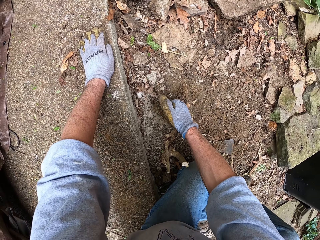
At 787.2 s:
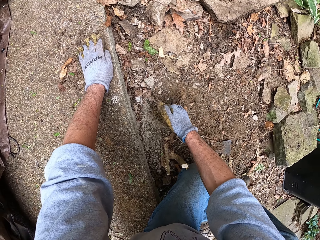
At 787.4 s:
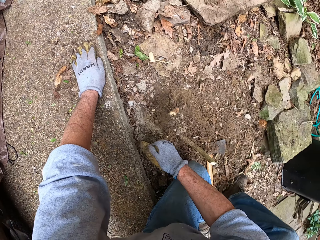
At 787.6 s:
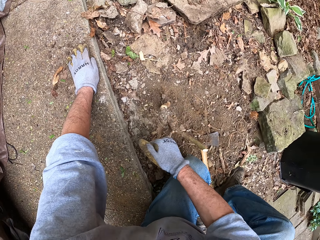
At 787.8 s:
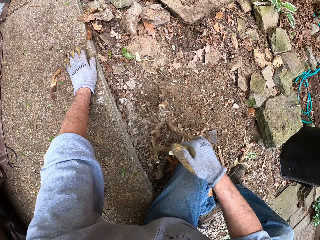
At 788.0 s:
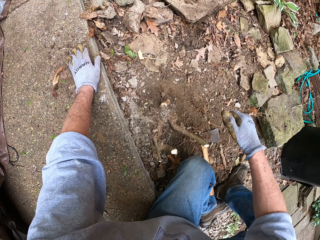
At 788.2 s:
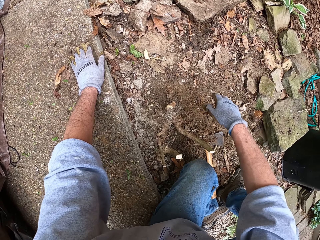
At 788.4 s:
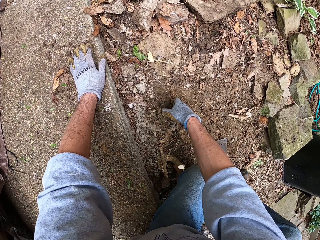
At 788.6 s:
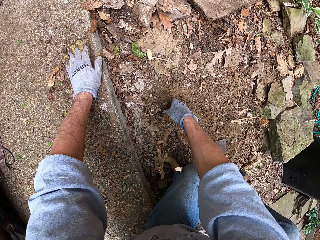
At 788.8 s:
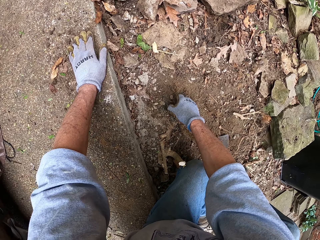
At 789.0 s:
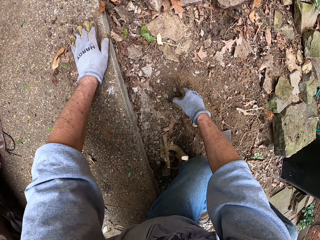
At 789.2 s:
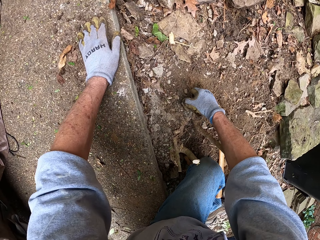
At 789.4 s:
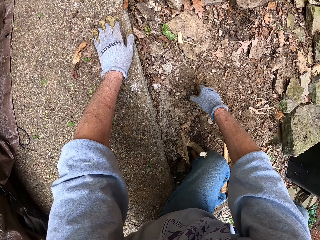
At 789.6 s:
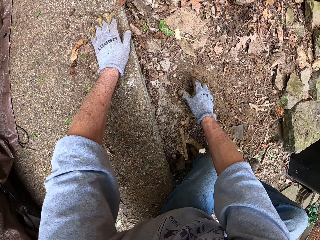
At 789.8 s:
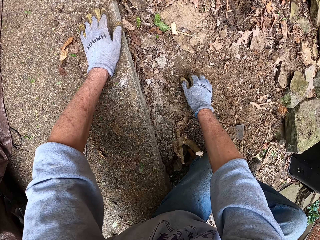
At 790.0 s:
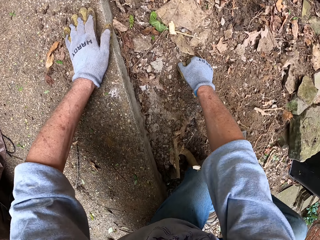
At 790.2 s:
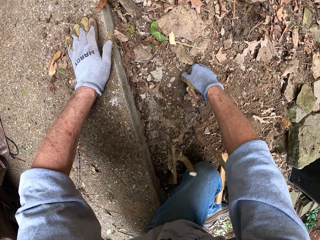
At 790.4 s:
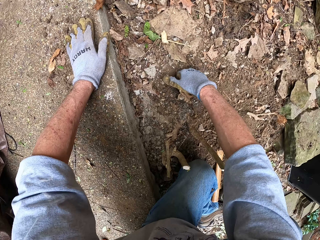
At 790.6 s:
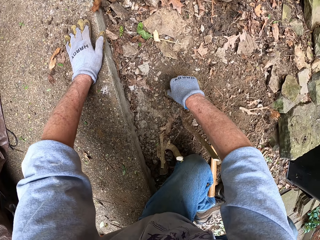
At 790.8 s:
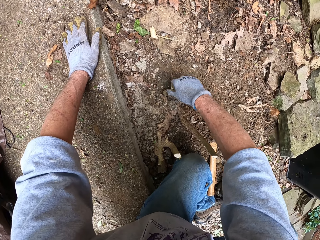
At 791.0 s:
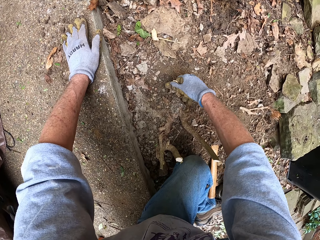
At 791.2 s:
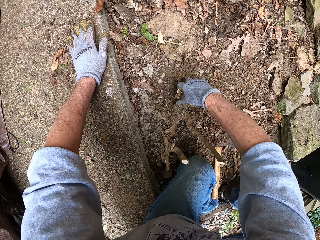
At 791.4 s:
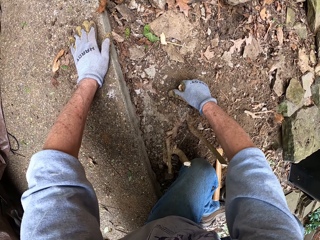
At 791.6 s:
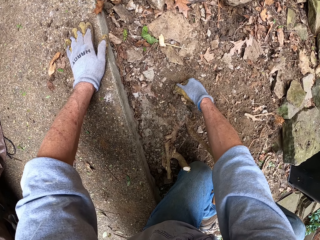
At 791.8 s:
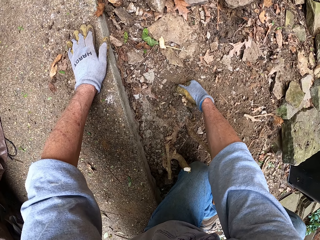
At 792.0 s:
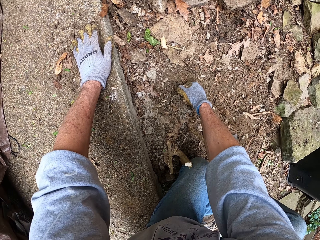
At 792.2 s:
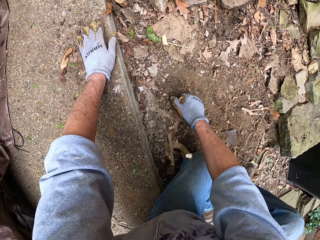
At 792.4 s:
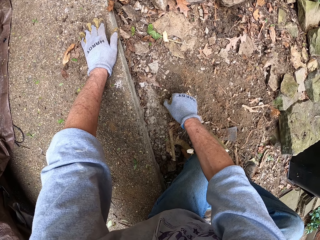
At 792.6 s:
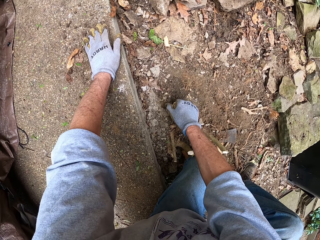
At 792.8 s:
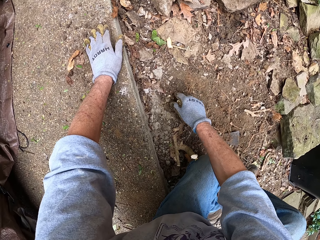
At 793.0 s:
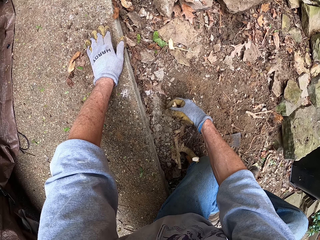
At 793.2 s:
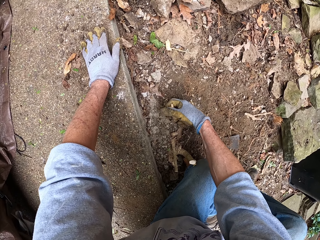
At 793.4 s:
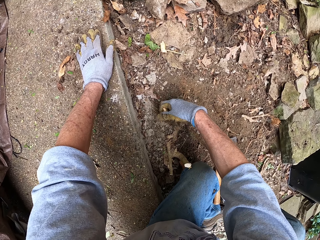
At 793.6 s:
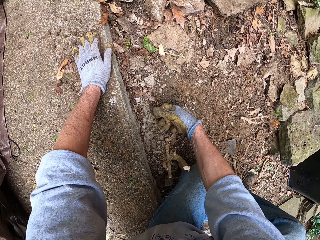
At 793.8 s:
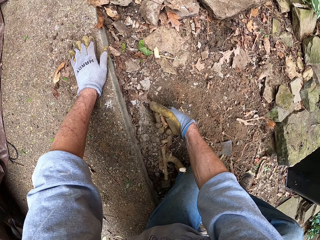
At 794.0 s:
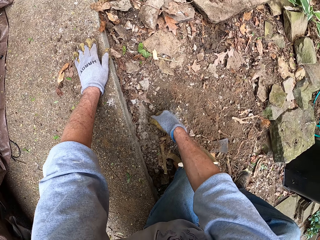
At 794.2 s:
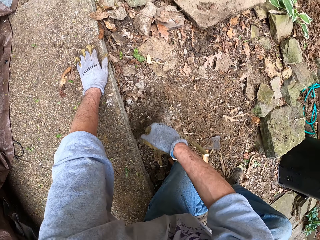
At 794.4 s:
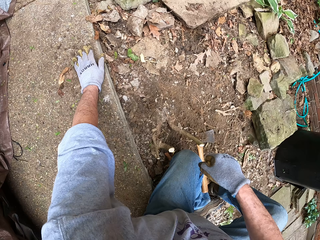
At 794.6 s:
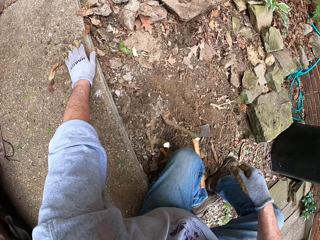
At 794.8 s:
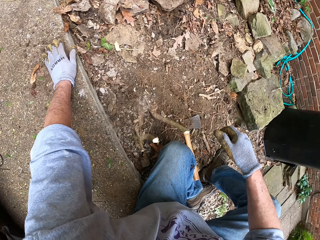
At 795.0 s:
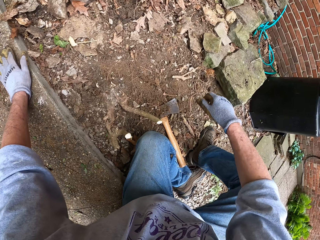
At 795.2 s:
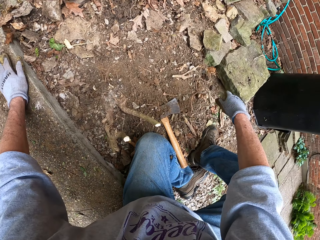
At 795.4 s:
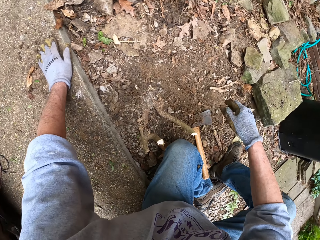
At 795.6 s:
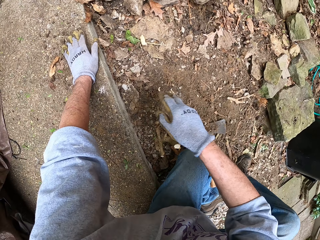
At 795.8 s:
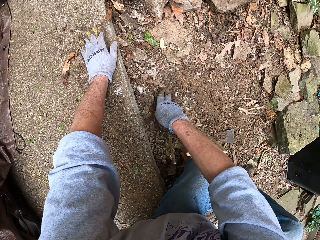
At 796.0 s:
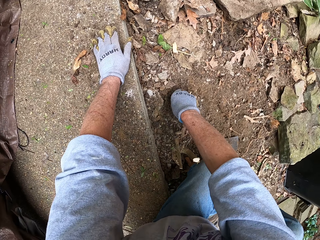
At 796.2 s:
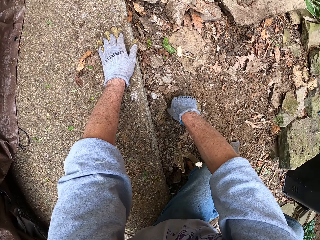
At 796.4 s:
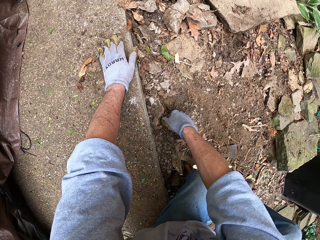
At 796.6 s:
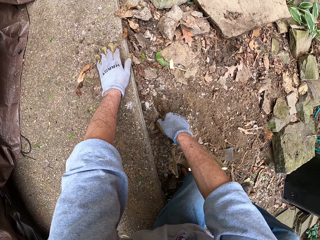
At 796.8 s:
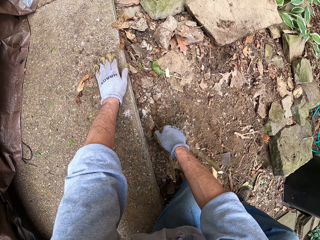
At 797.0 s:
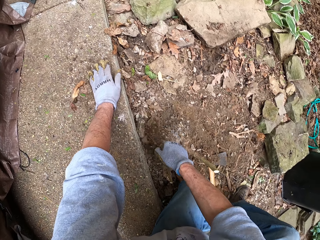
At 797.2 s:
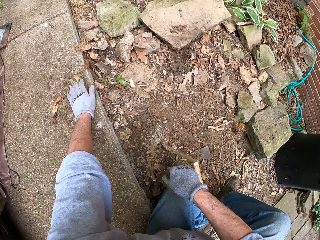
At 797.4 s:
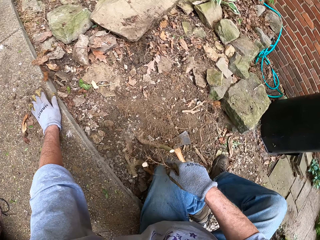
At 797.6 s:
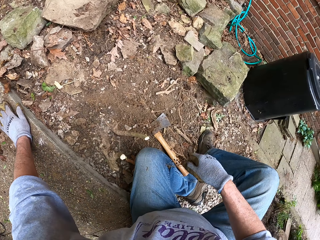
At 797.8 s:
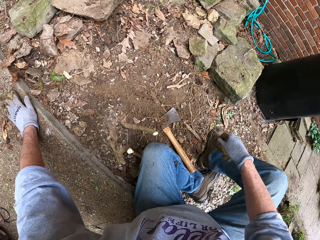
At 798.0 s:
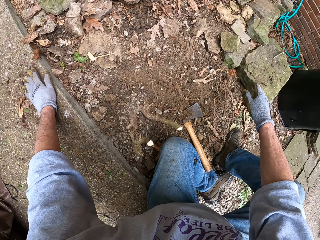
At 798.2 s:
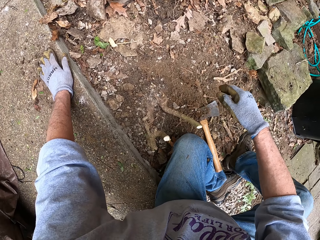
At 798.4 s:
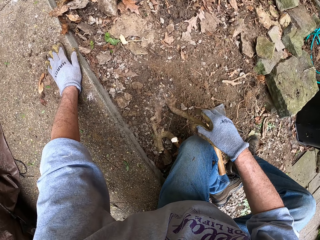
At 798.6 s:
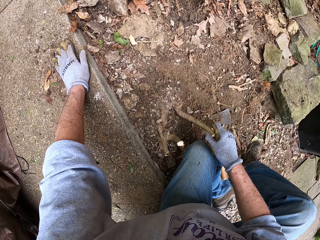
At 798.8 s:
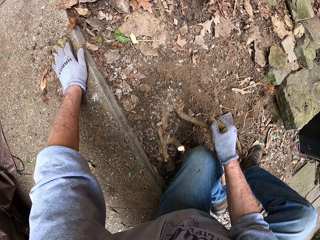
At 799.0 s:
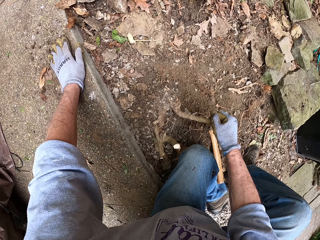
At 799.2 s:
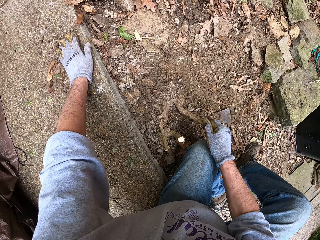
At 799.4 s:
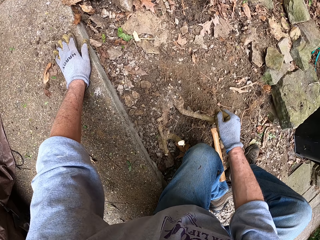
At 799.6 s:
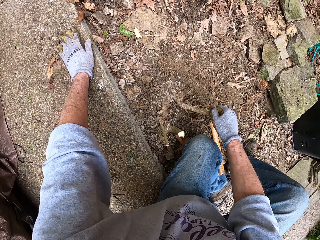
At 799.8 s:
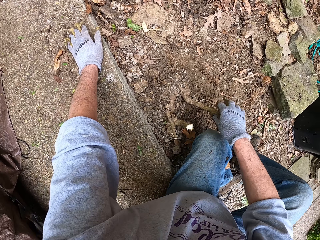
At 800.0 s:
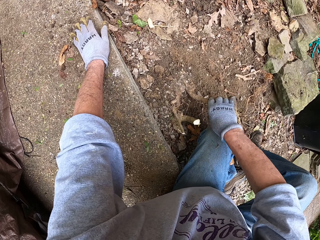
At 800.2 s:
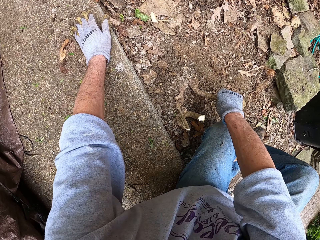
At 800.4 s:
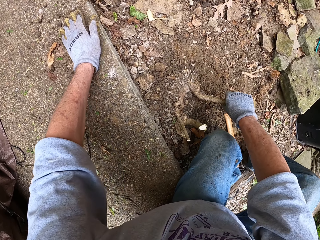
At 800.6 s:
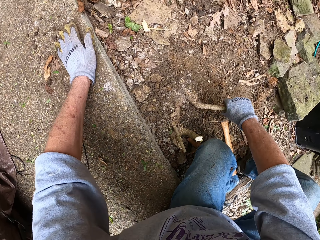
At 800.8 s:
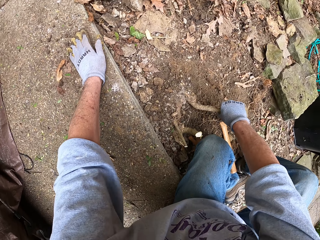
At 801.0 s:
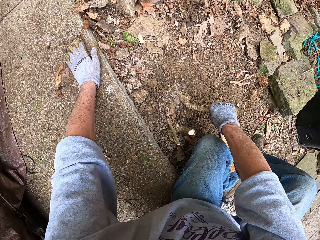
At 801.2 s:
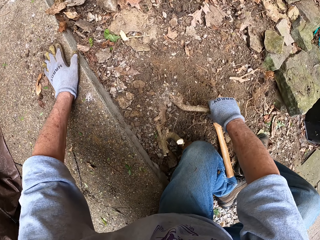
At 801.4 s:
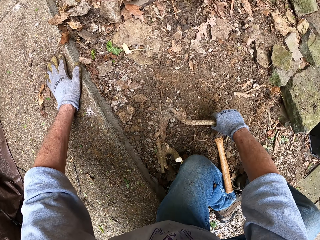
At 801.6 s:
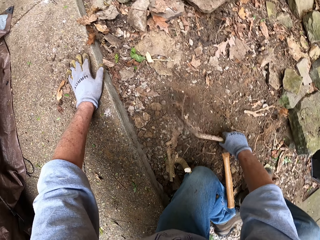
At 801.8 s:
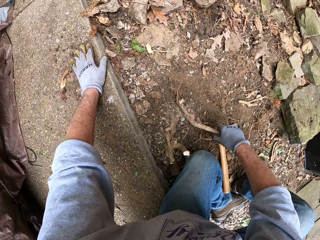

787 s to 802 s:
The camera wearer uproots the roots. He breaks the stem of the root stump and drops the stem on the ground. He pulls a root from the ground with his right hand. He drops the stump on the ground. He pulls a root from the ground with his right hand. He drops the stump on the ground. He shakes the root. He pulls out a stump from the ground by the stem with his right hand.

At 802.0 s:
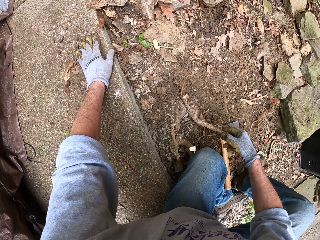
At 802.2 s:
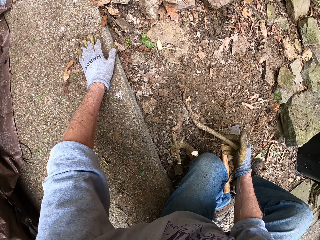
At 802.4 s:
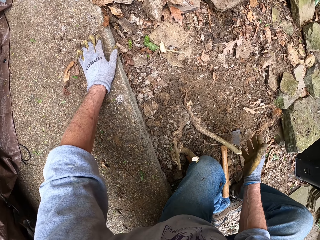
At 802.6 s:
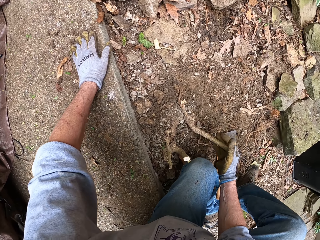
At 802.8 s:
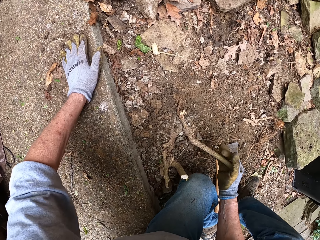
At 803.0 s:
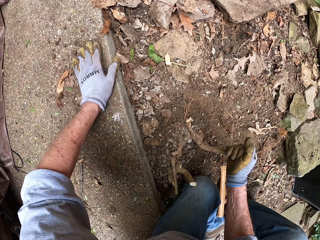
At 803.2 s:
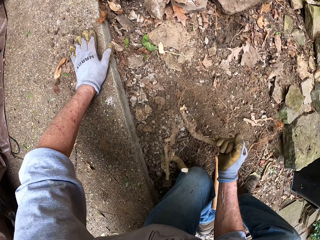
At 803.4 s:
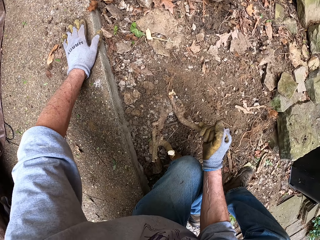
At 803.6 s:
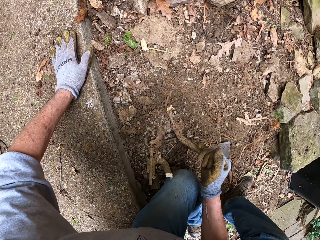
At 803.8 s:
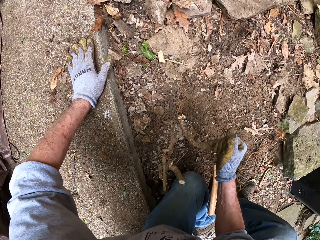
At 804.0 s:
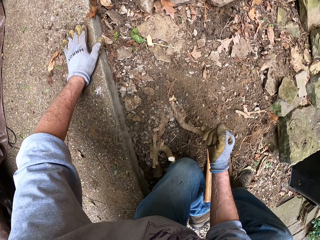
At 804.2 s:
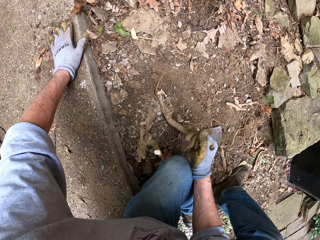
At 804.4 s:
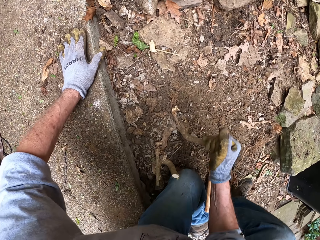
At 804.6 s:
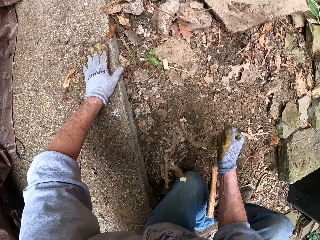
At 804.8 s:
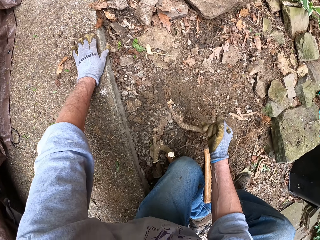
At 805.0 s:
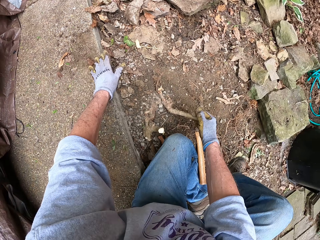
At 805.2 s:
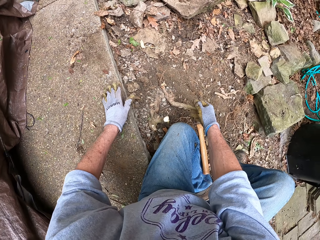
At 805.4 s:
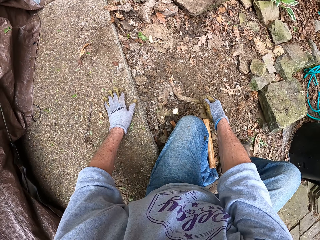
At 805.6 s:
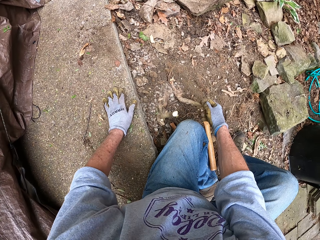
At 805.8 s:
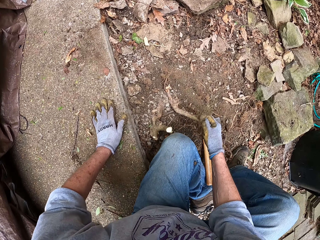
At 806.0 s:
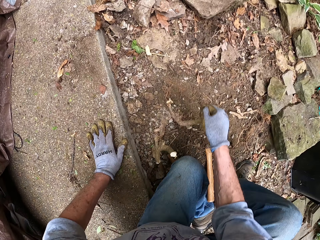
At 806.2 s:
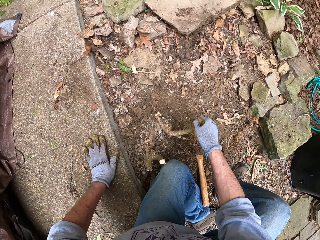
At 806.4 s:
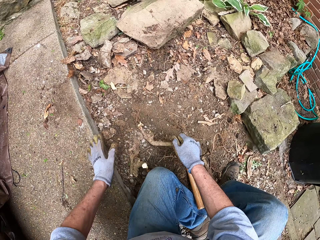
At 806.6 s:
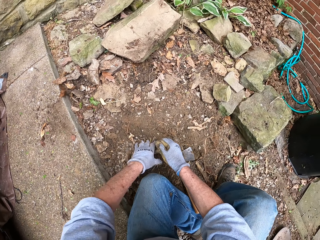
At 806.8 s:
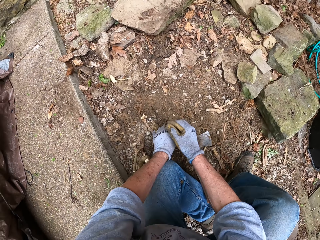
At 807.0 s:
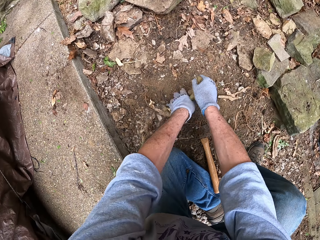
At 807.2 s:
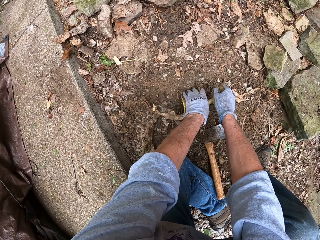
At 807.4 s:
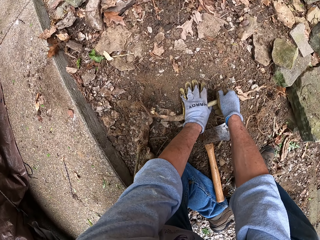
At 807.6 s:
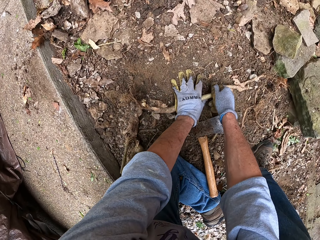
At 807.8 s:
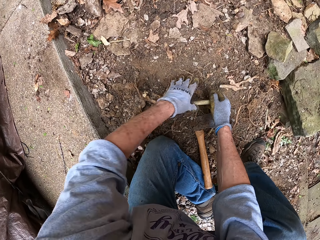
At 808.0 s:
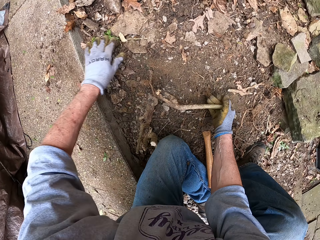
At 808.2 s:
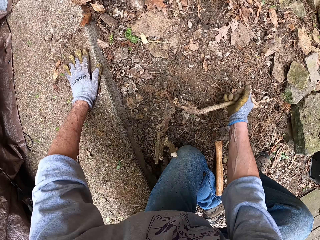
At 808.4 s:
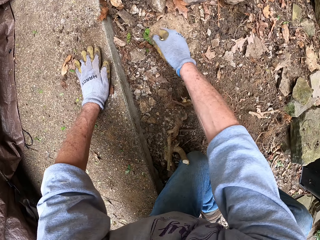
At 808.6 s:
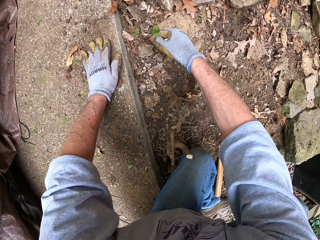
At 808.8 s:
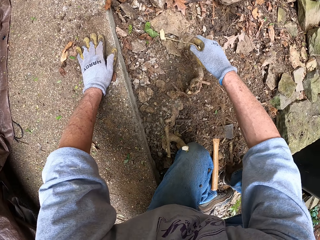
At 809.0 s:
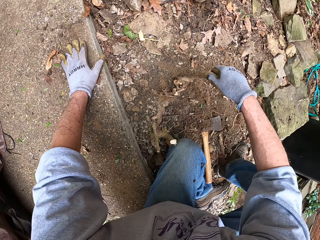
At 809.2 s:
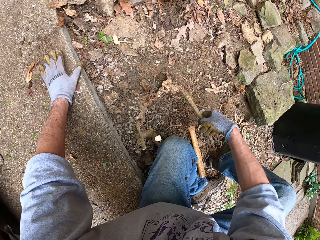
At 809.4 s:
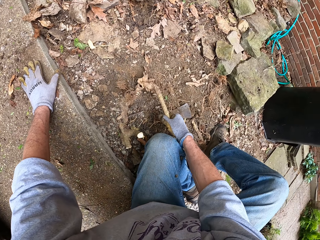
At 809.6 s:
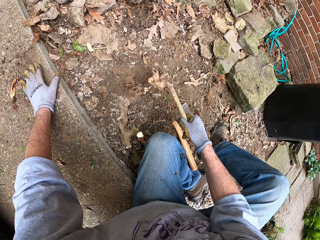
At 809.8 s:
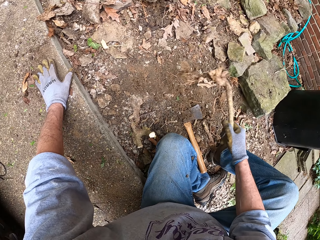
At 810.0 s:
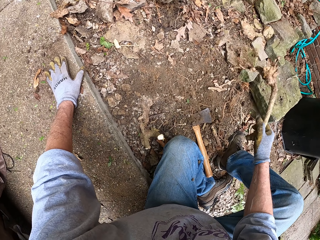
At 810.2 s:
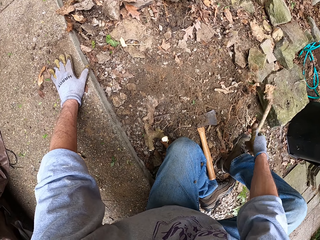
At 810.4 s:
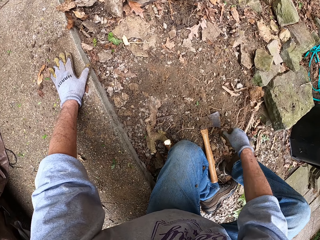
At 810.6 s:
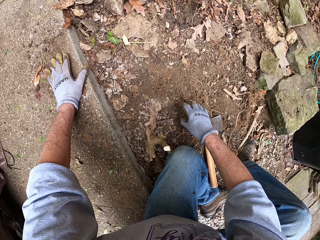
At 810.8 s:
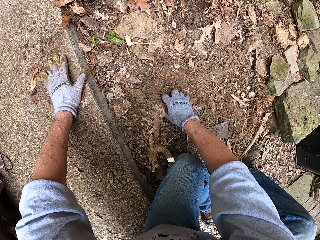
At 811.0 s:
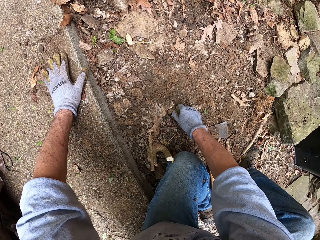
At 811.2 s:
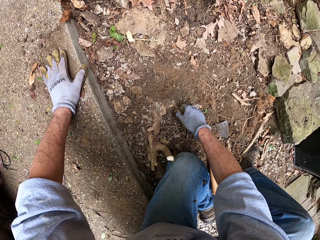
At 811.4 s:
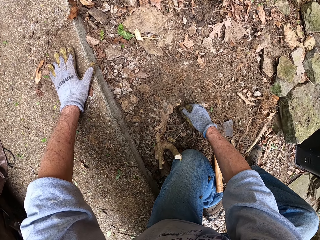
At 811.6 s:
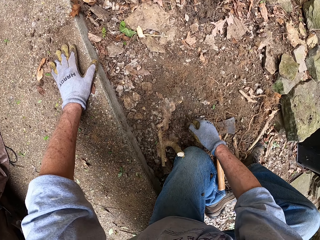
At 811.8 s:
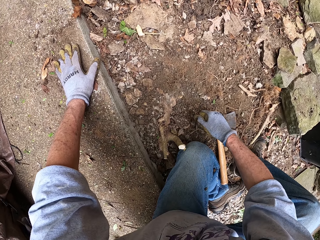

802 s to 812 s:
The camera wearer pulls out the stump from the ground by the stem with both hands. He drops the stump on the ground with his right hand. He pulls out a smaller stump from the ground with his right hand.
